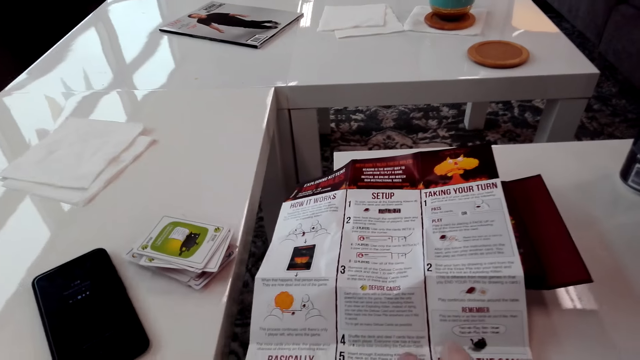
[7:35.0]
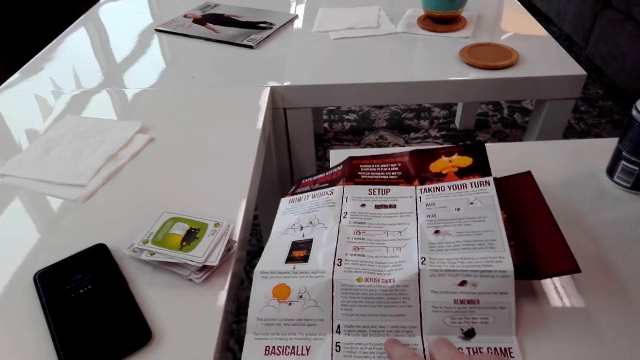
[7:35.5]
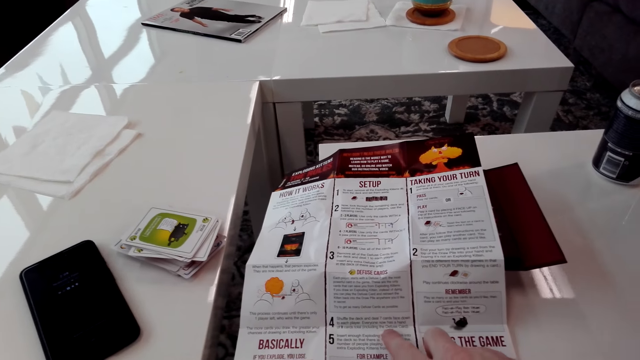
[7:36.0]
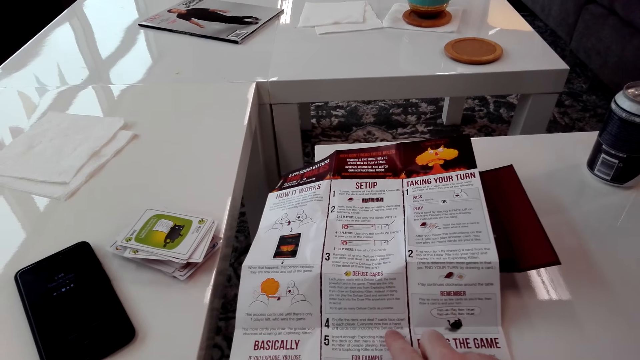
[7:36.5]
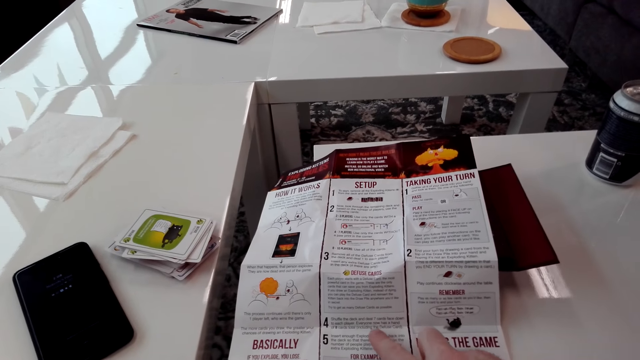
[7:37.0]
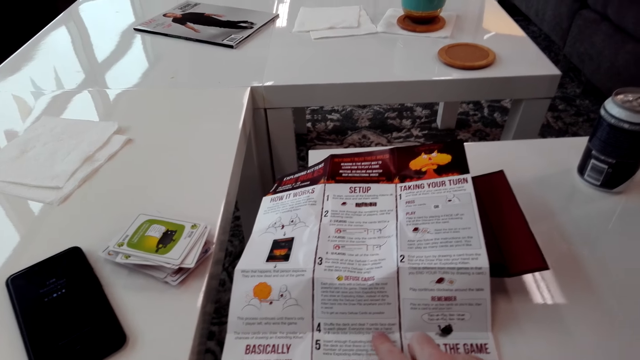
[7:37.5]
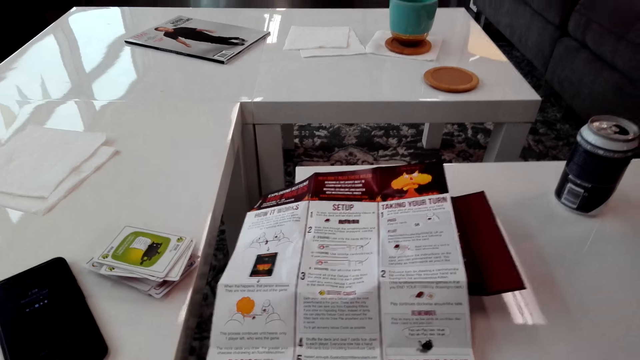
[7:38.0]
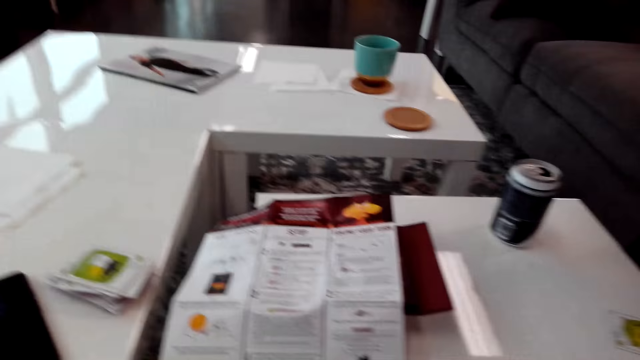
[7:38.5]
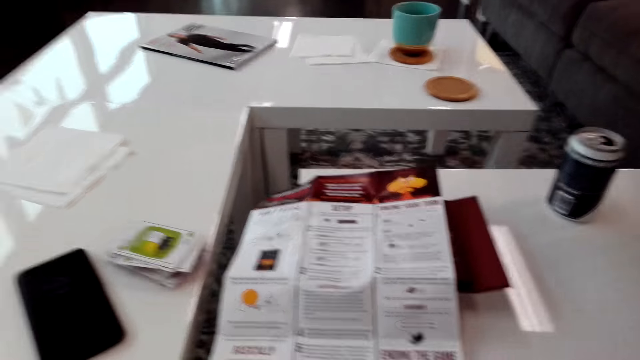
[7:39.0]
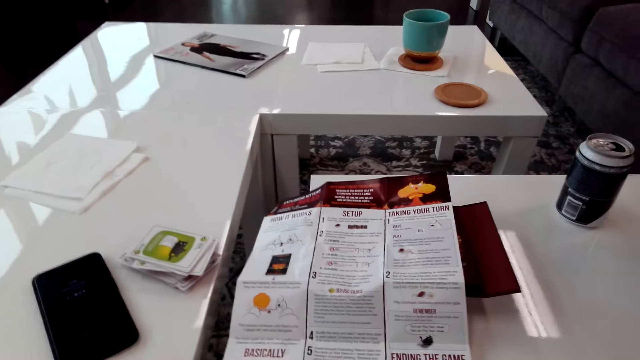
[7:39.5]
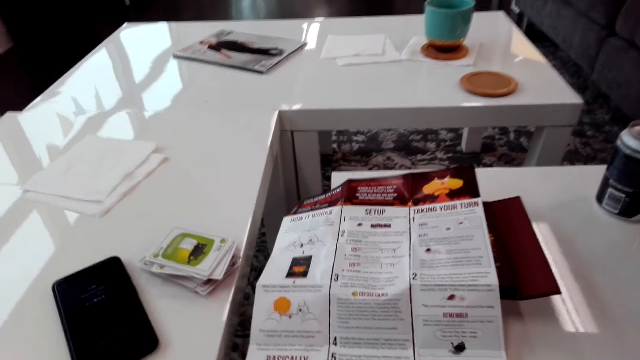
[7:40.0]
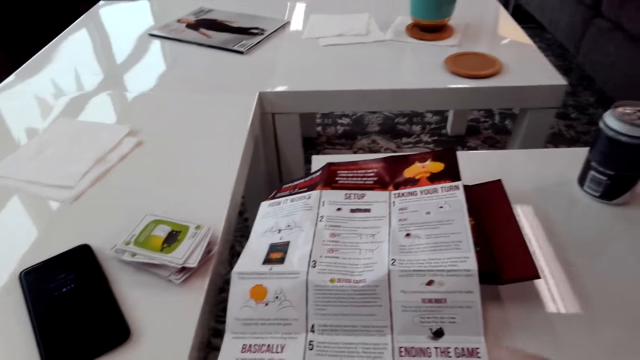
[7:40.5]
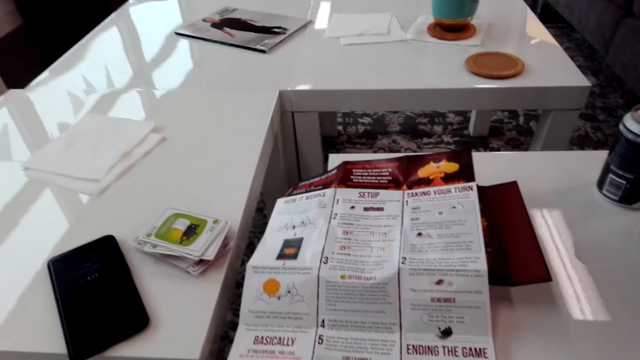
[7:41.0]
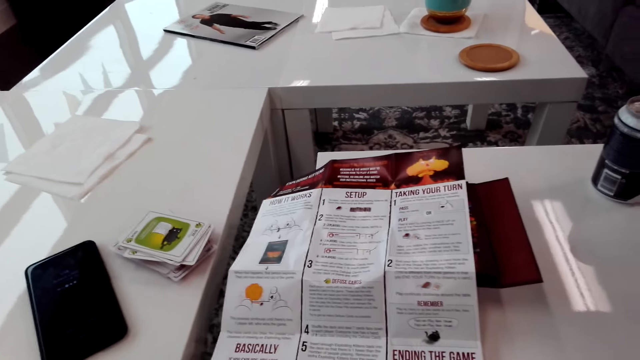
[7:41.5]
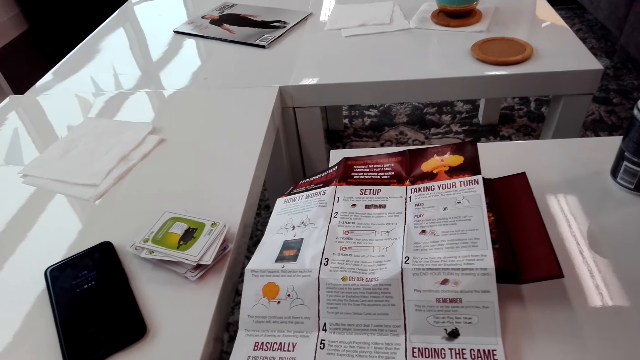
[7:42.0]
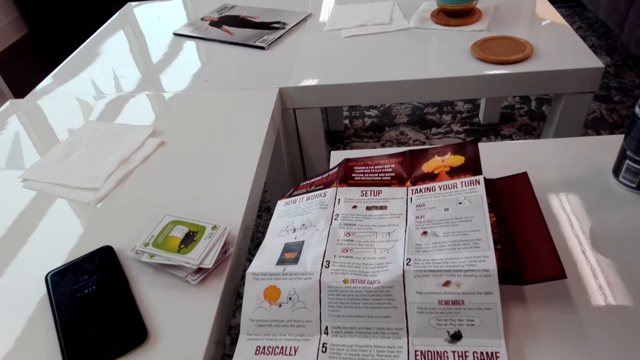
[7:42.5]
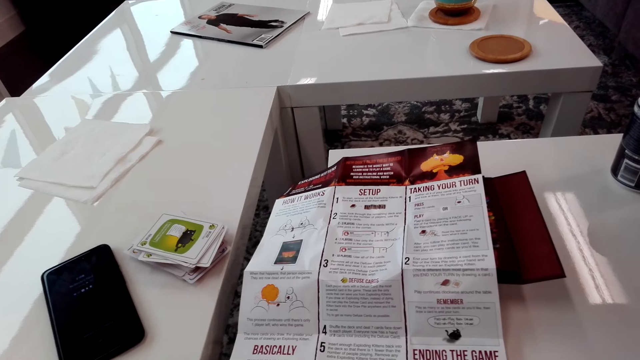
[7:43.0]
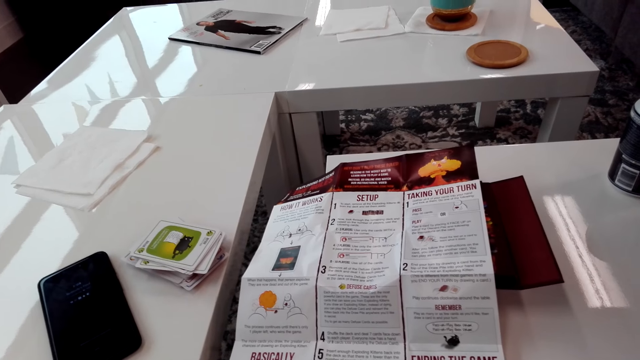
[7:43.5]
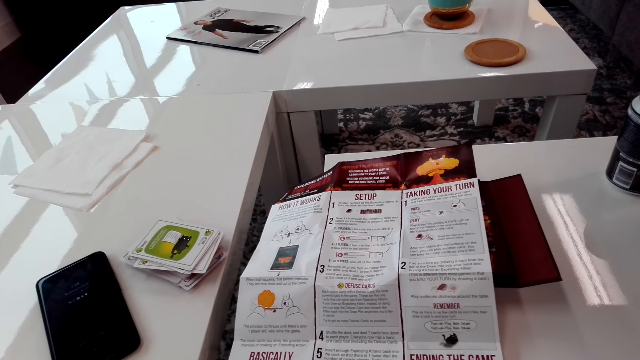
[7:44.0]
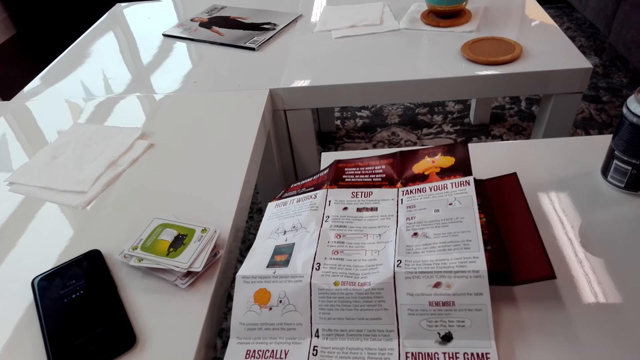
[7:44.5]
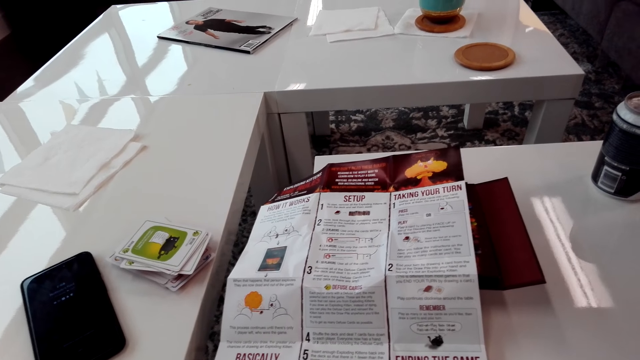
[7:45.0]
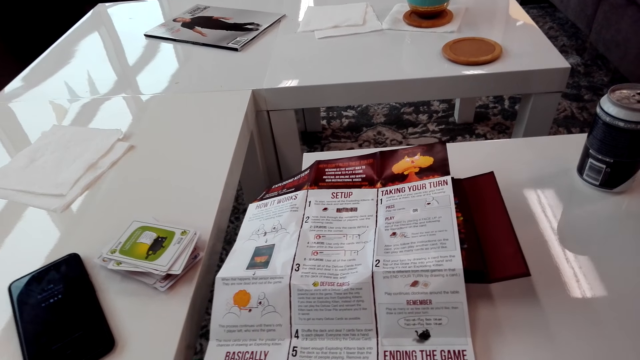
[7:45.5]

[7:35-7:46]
The camera wearer reads the paper.

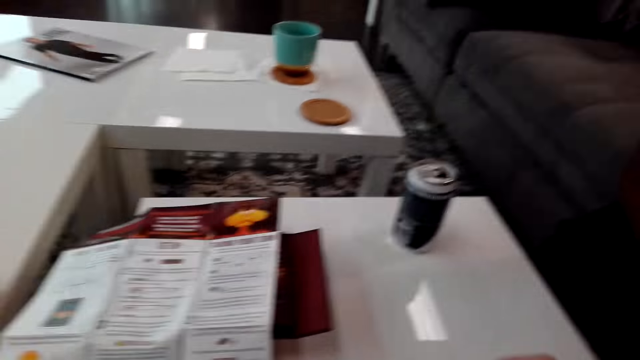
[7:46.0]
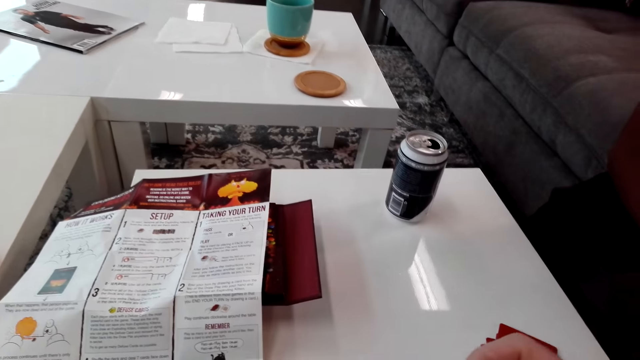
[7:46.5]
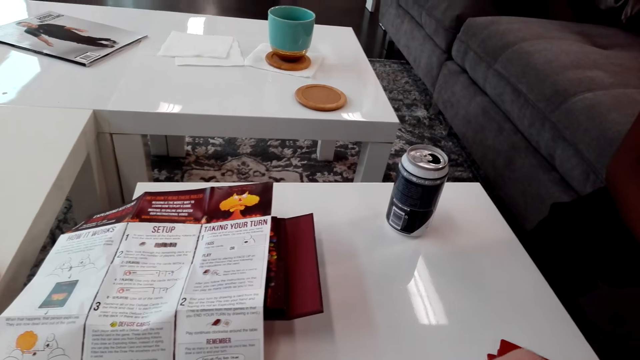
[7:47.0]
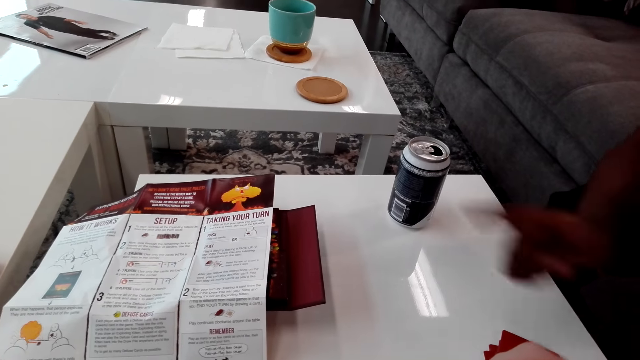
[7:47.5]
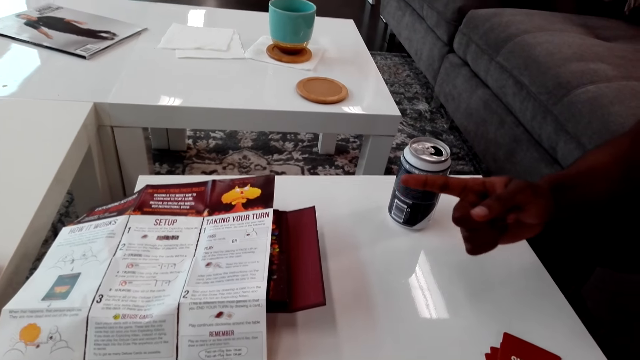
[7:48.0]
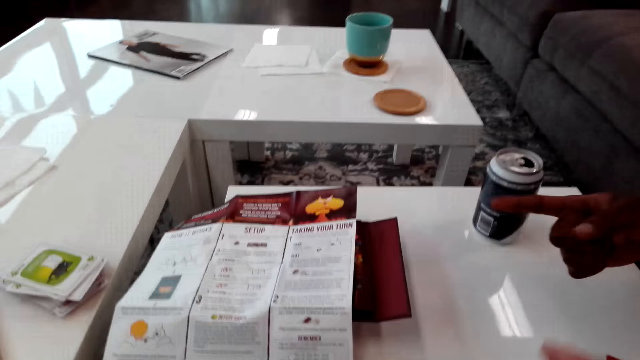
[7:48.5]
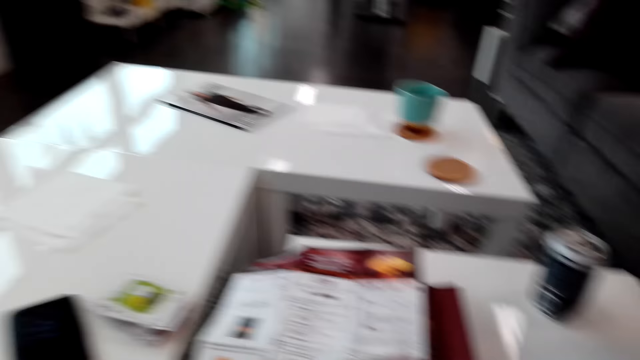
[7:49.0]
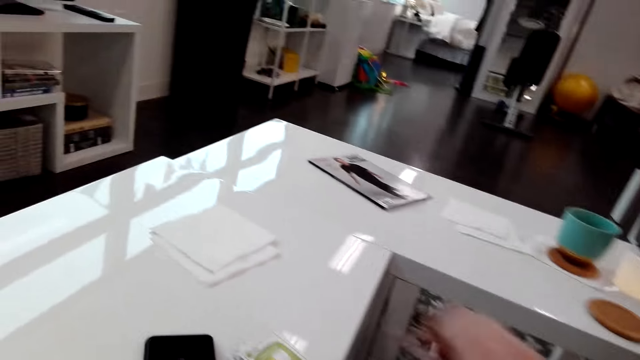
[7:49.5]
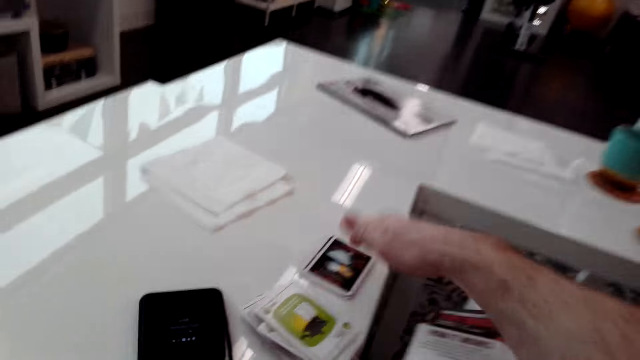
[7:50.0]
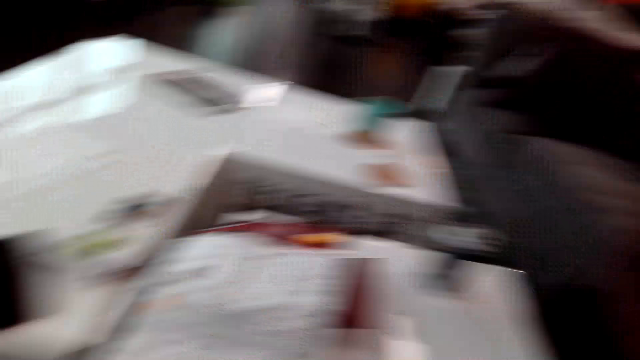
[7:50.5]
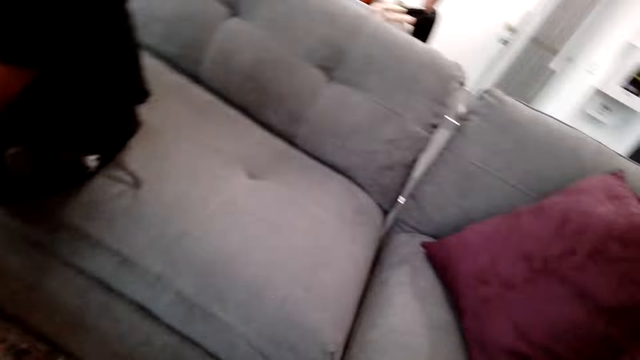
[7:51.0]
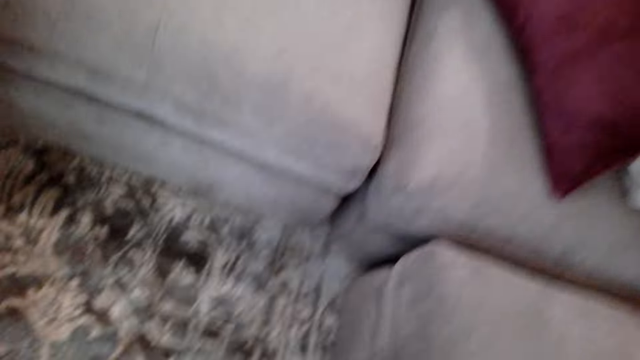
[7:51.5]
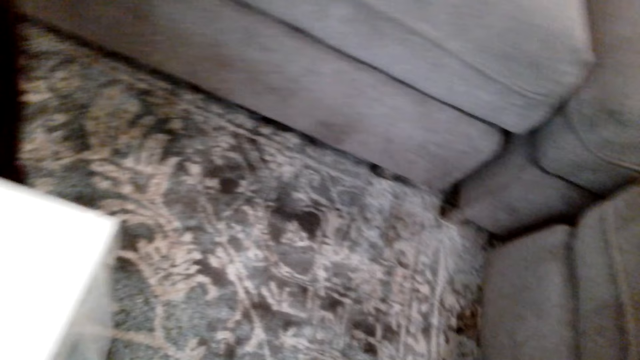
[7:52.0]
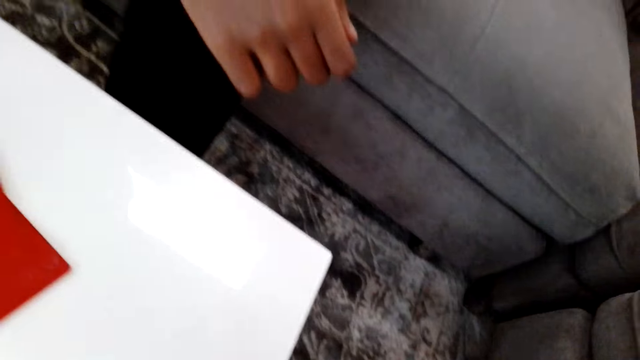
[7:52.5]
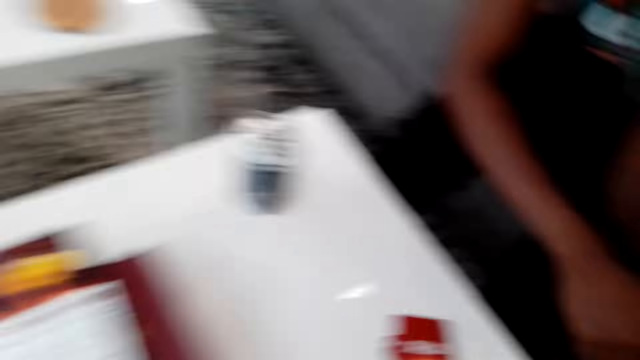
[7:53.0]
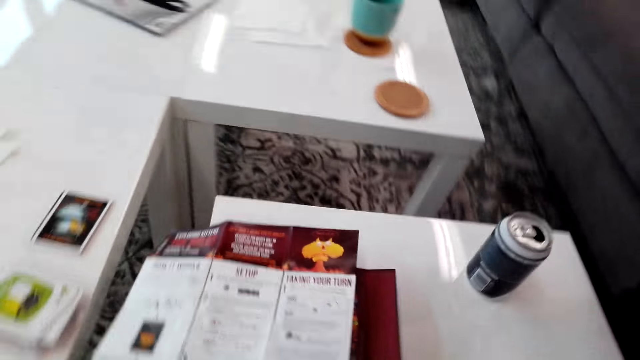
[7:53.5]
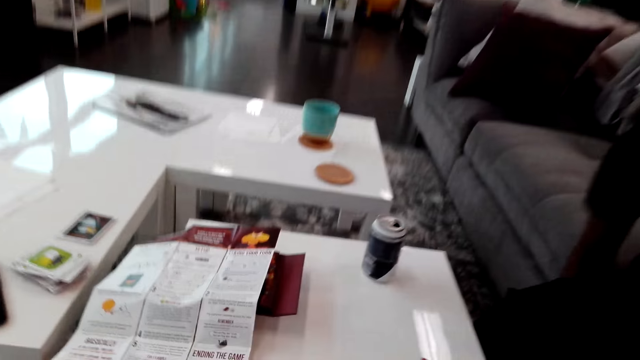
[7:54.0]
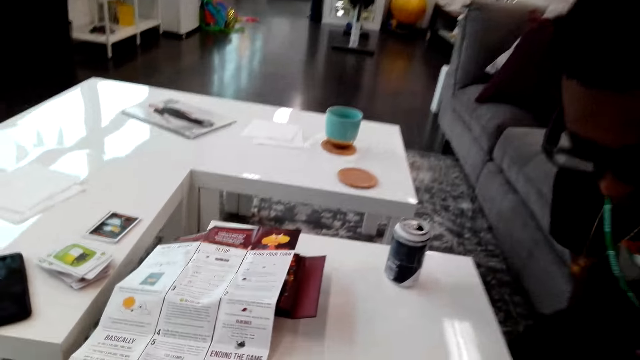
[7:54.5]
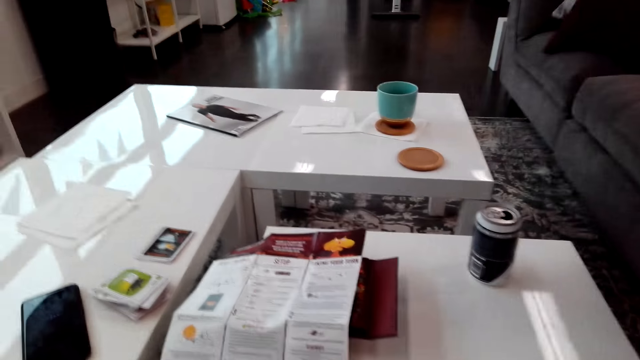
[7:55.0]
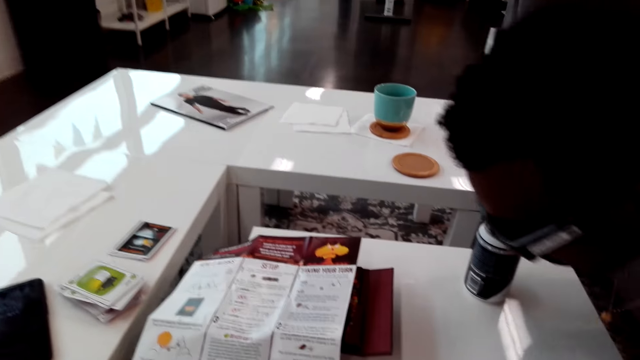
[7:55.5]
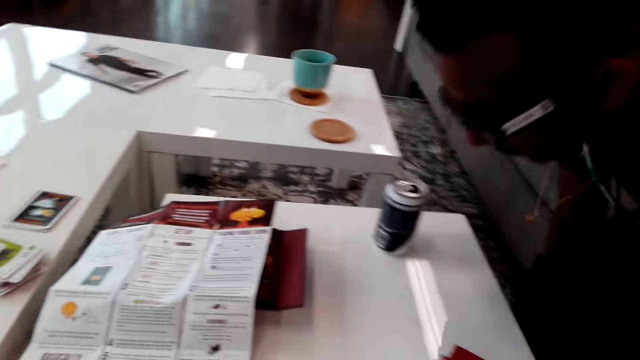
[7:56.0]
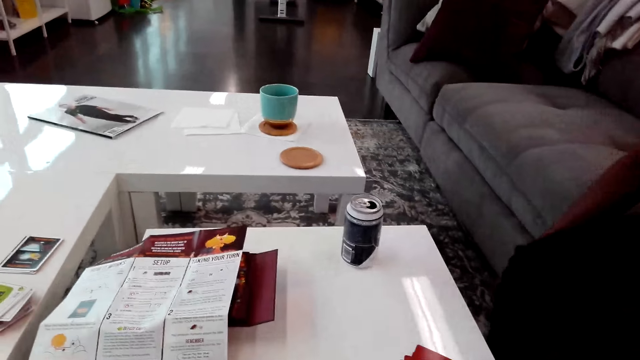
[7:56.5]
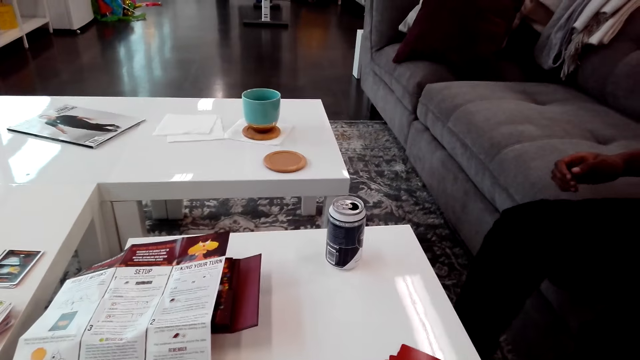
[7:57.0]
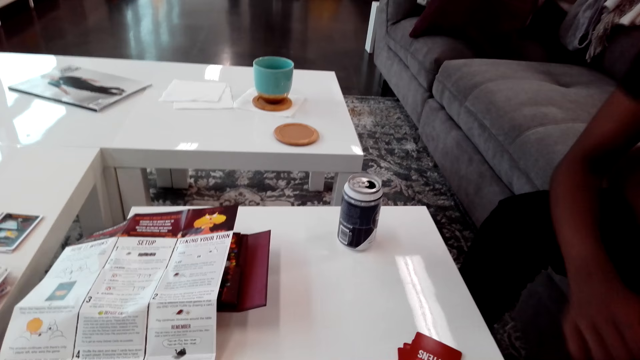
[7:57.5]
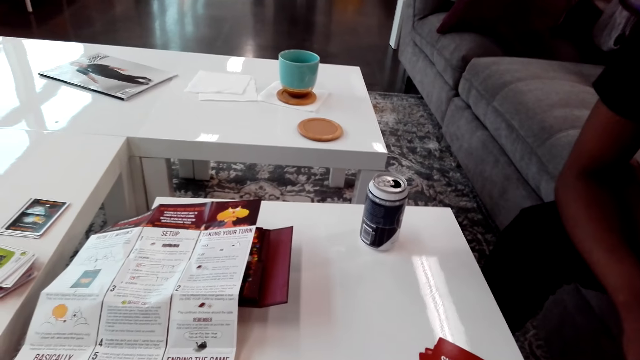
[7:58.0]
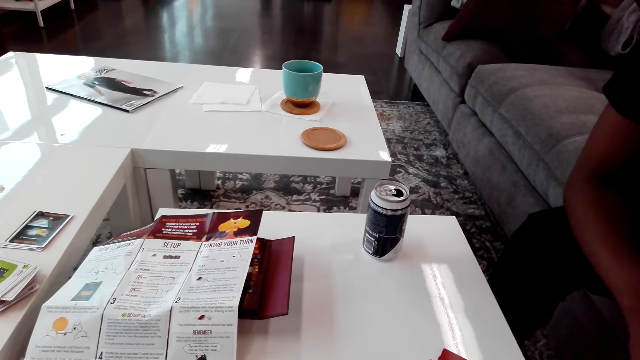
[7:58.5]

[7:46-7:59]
The camera wearer talks to a man. They put down the cards, look around, and stretch. They talk to the man.
